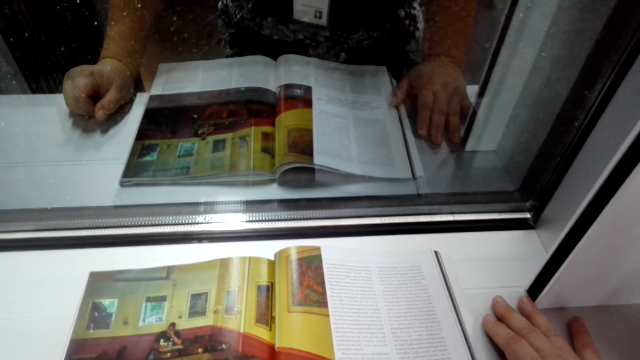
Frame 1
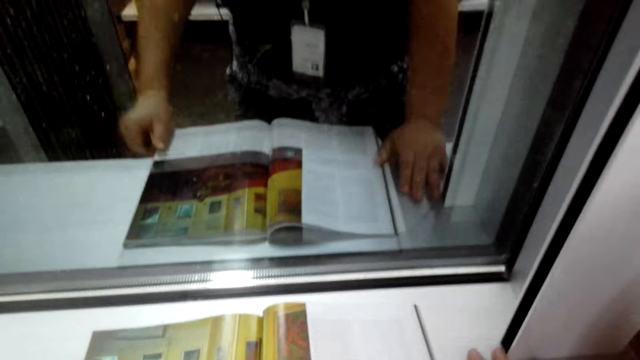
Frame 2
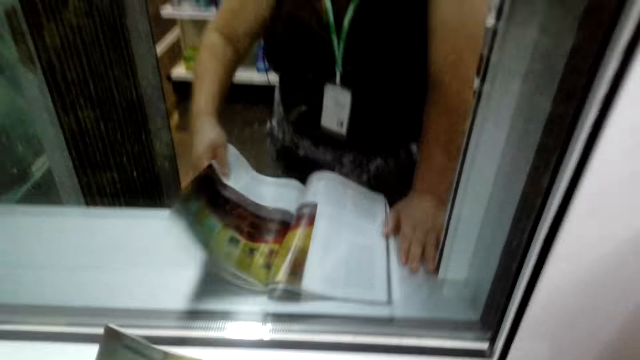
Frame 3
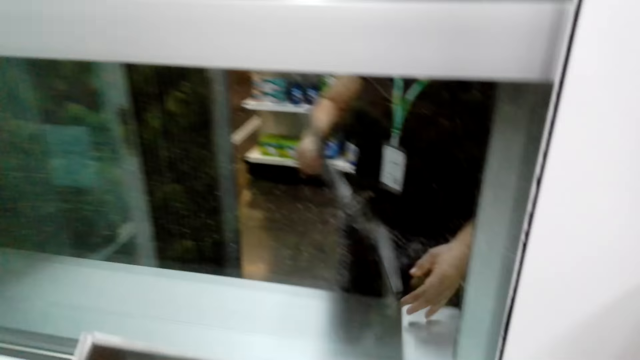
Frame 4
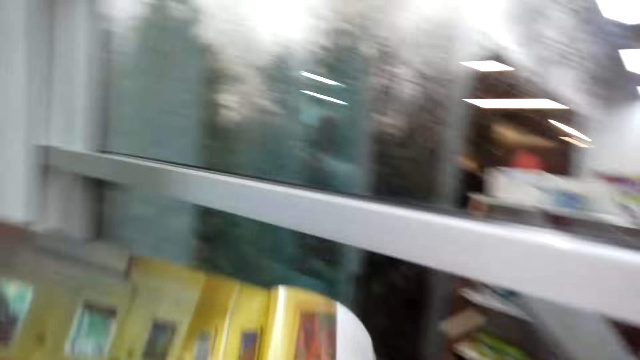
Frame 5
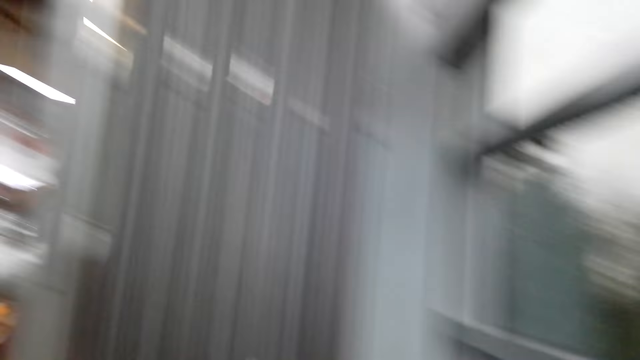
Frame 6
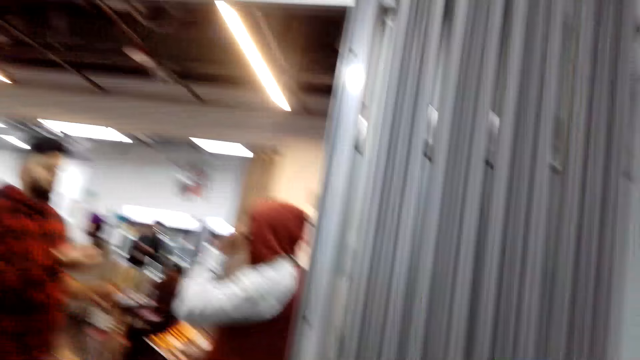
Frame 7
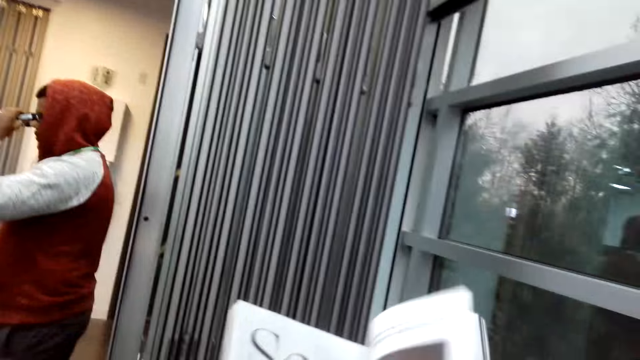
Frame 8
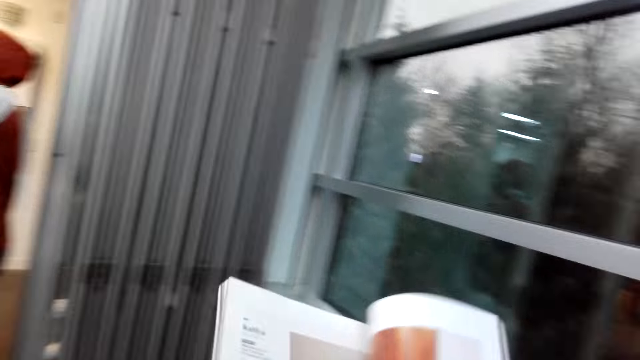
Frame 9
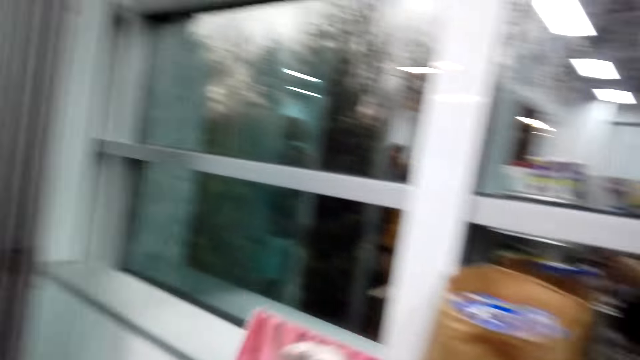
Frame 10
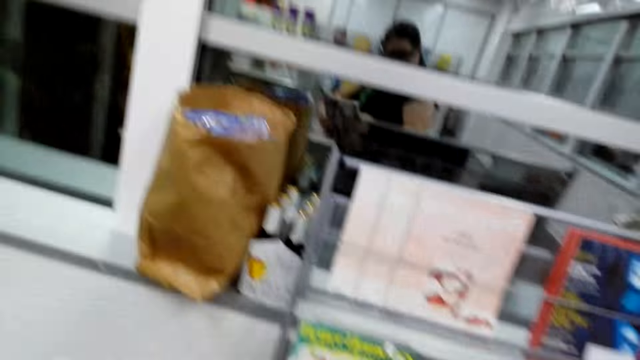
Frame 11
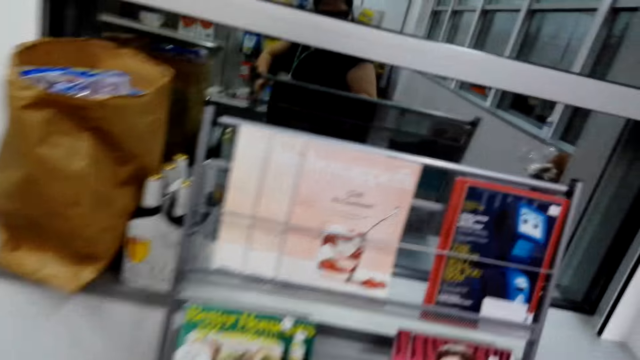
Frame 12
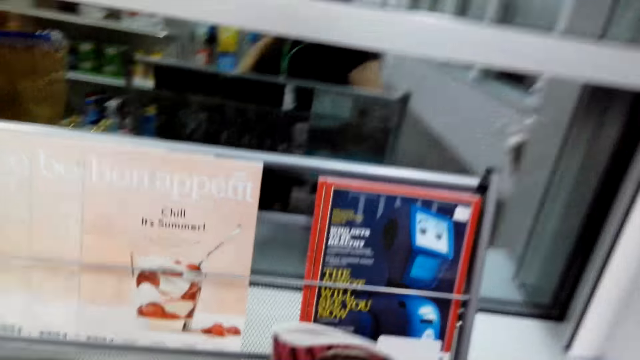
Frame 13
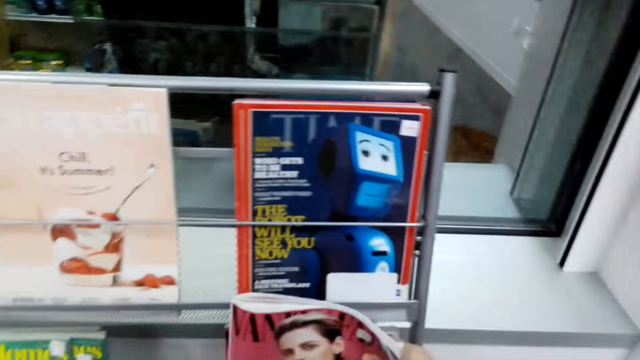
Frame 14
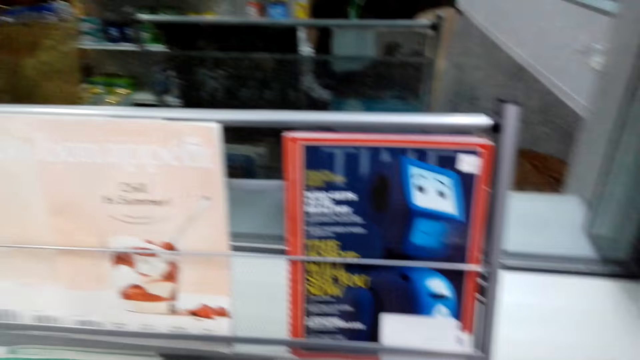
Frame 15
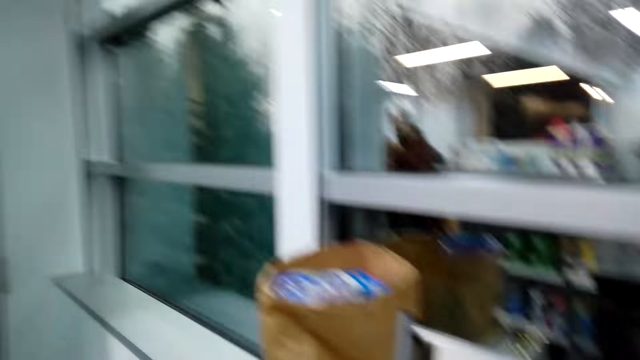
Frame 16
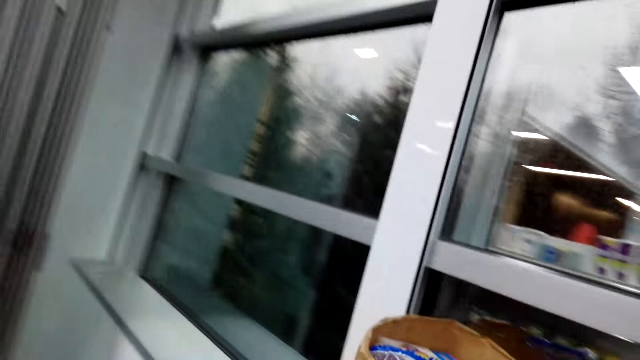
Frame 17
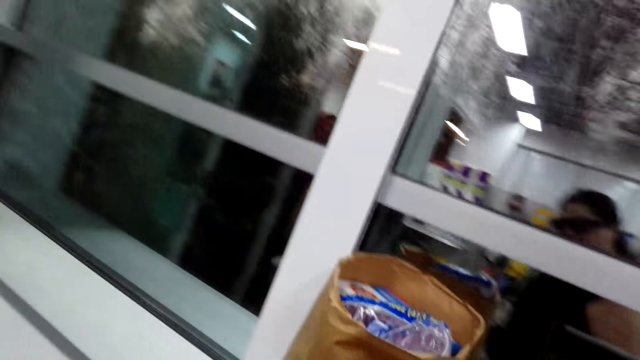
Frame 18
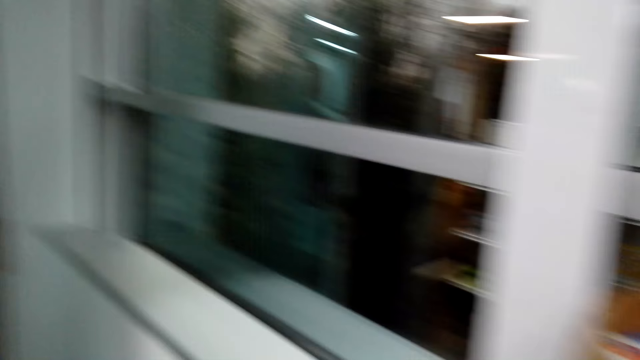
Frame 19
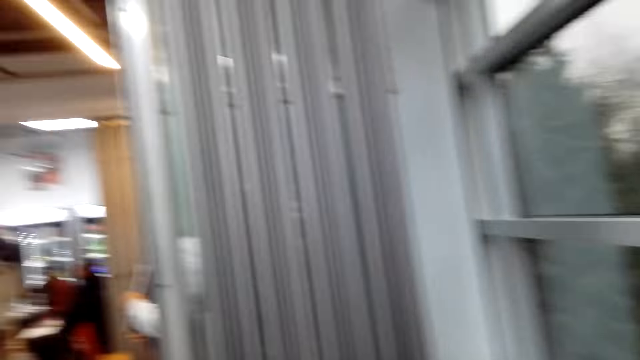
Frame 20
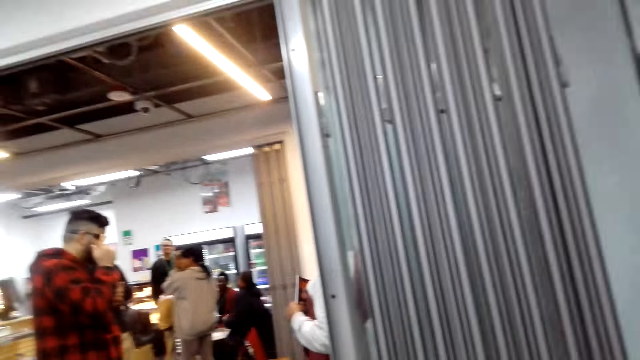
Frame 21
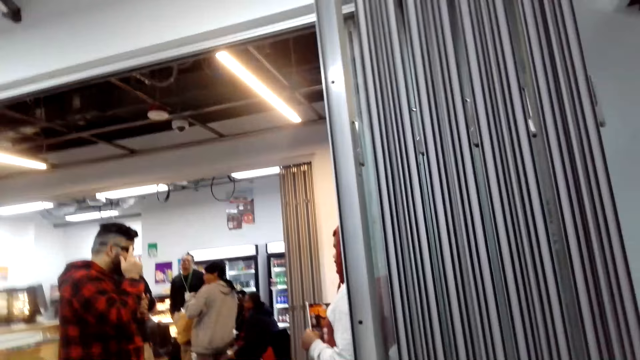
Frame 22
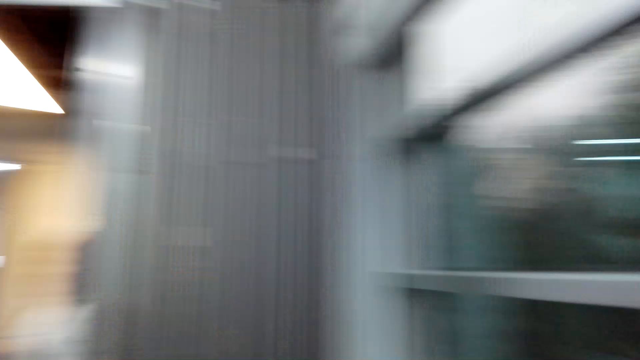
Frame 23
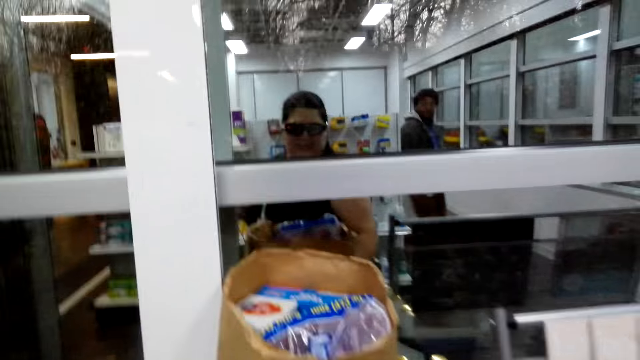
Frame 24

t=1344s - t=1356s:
The camera wearer picks up the magazine on top of the table. They look around the shop and walk around the mall. They turn the magazine pages and open the magazine. They return the magazine on the shelf. They walk around the mall and look around the supermarket.

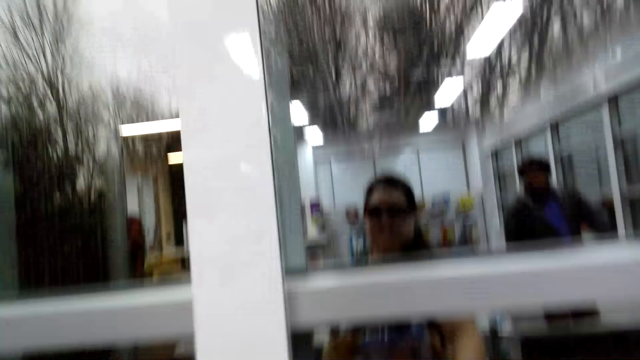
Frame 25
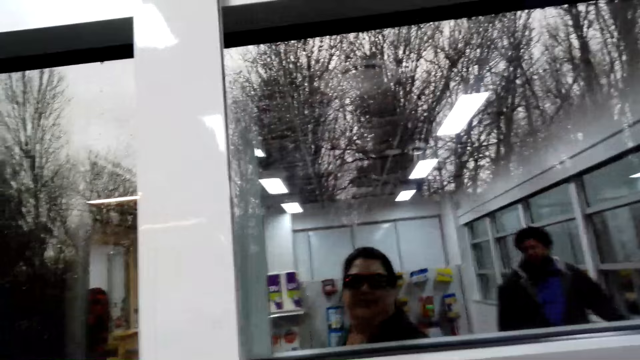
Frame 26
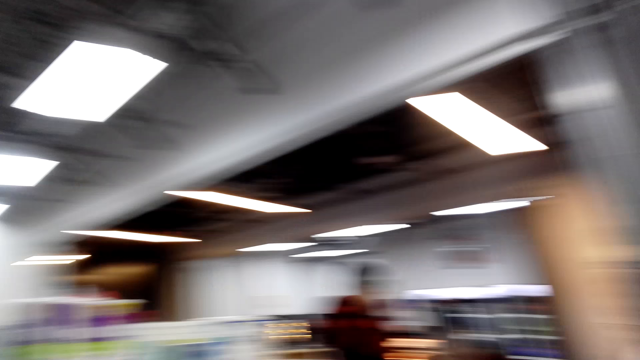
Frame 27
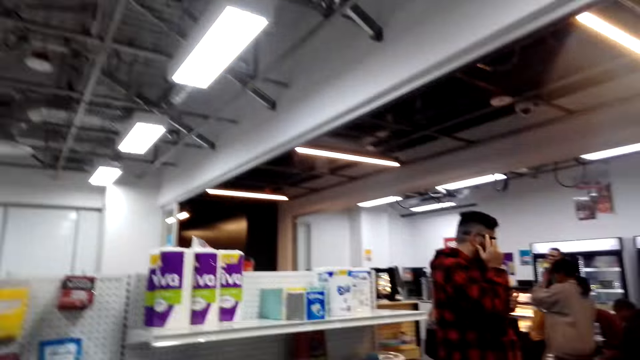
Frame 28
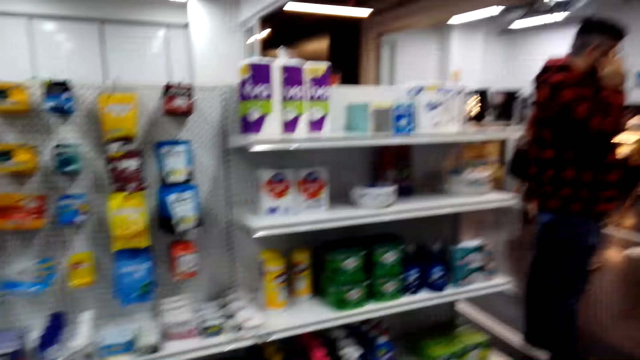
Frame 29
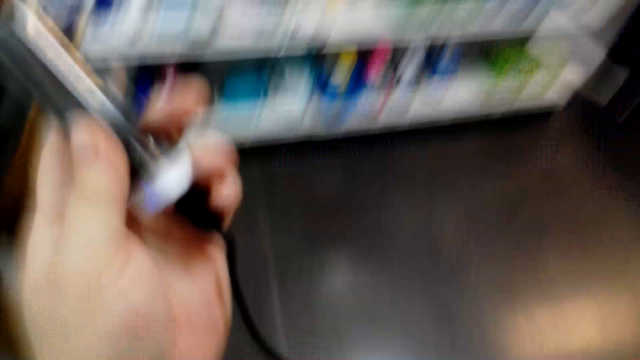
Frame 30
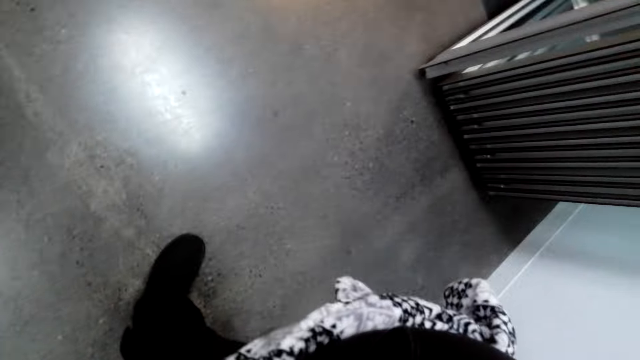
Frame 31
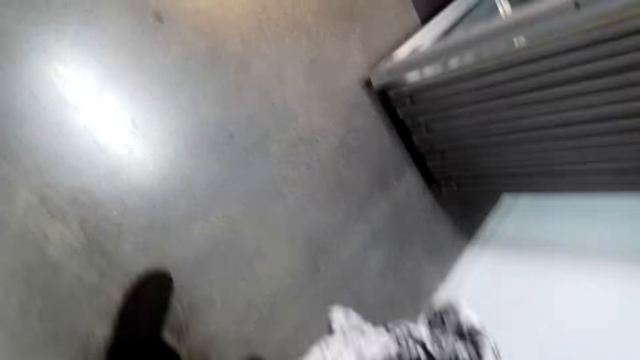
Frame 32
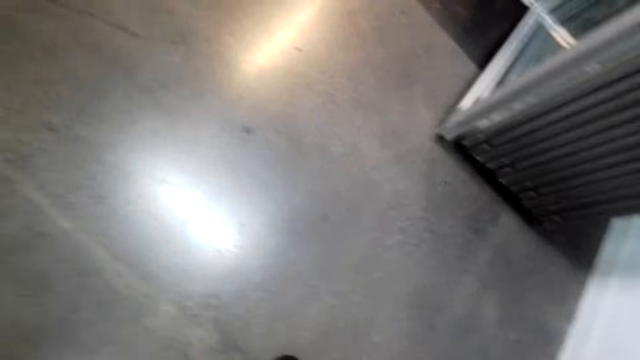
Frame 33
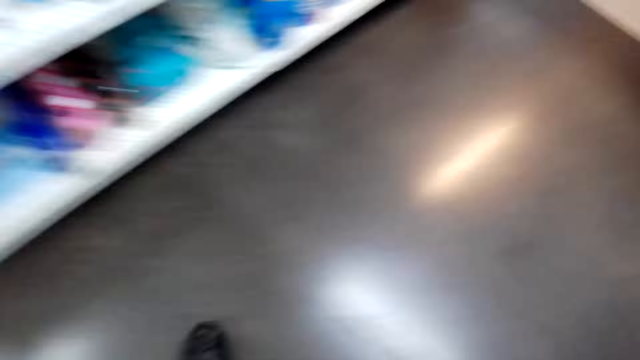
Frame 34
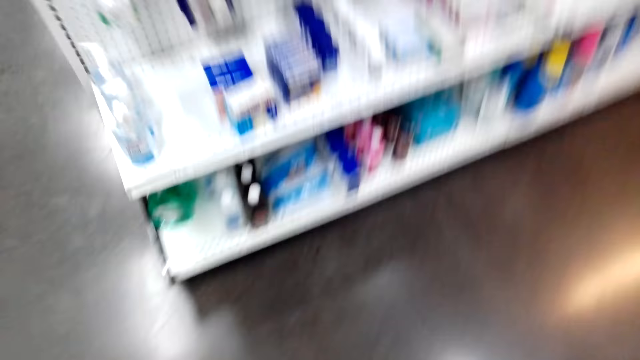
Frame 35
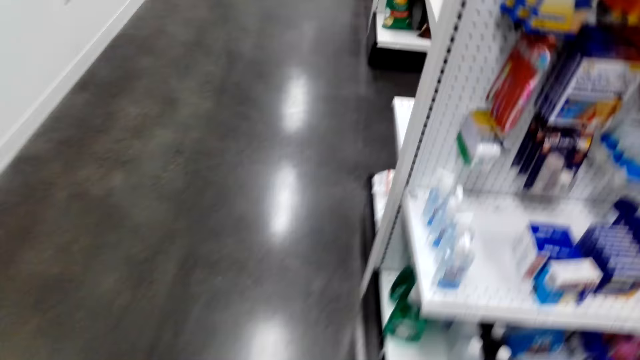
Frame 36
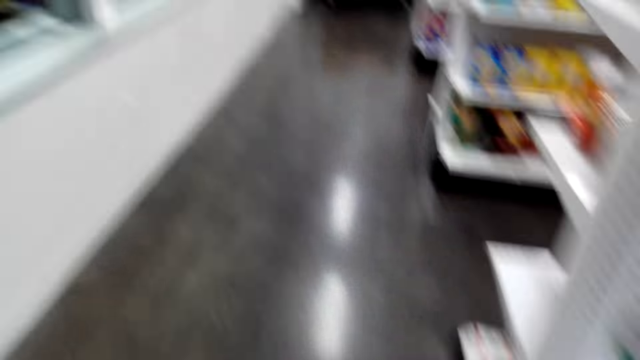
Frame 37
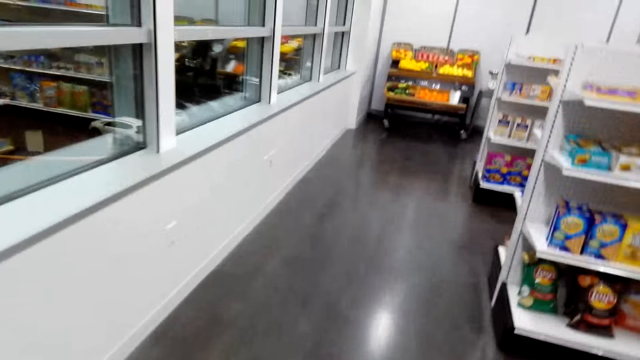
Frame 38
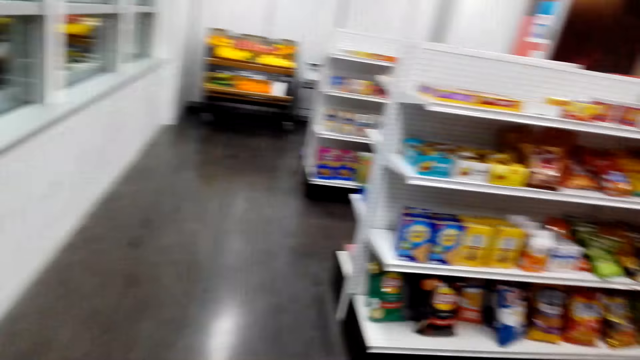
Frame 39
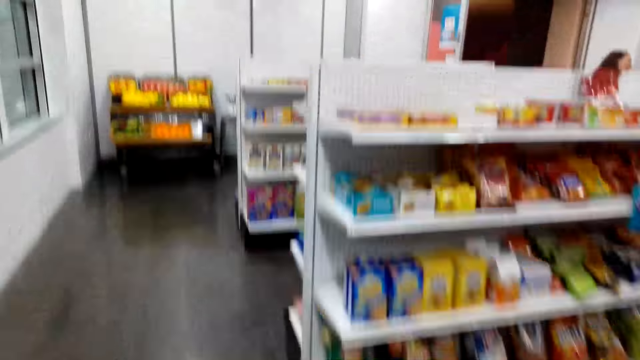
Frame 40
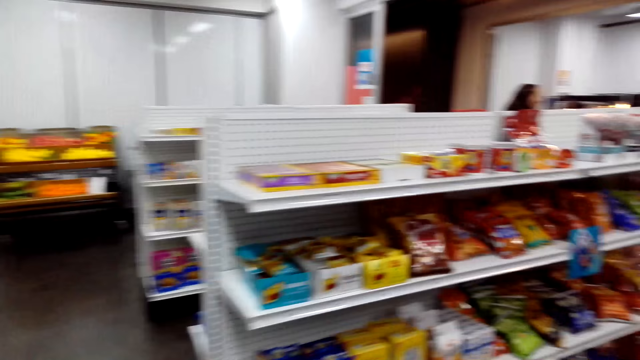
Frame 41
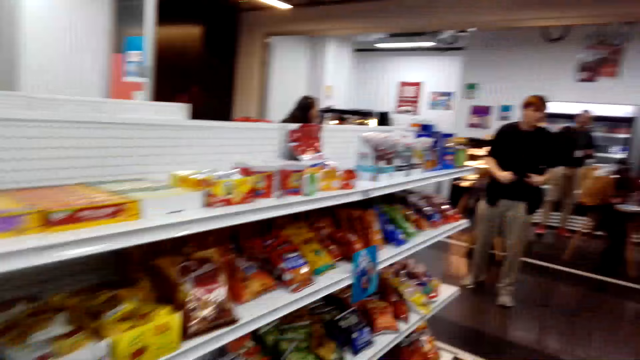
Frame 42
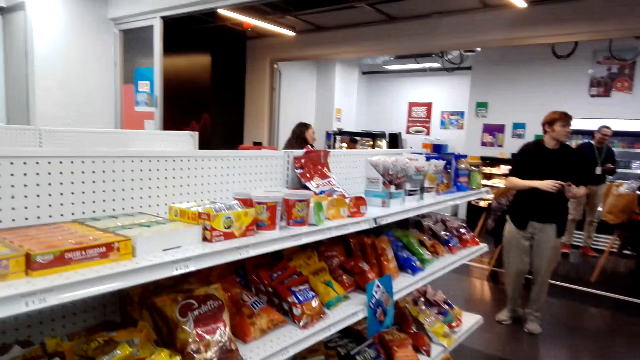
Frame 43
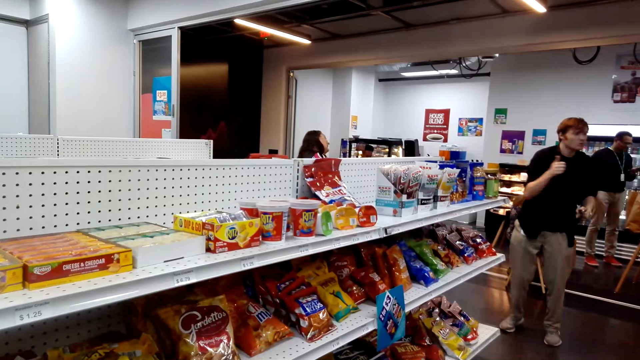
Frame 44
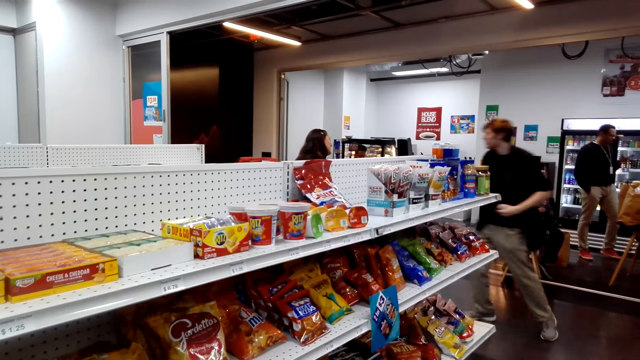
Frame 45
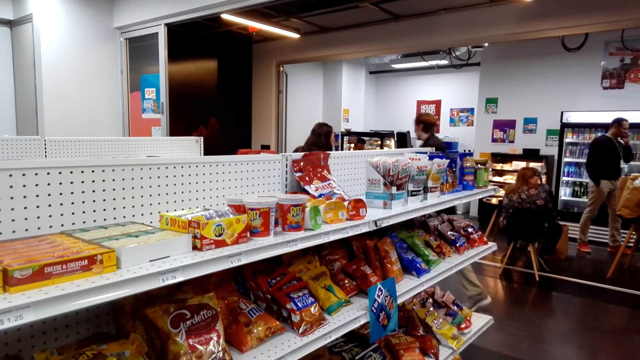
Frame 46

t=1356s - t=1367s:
The camera wearer looks at the window. They fix the camera. They look around the supermarket.
